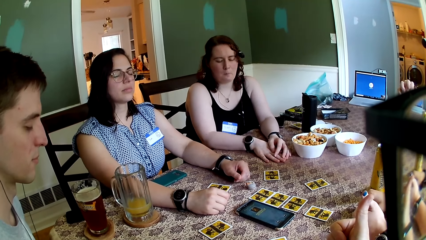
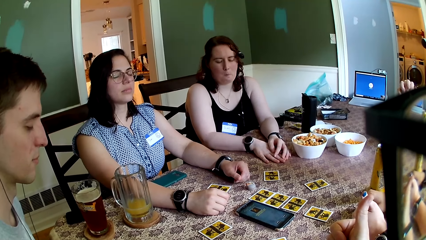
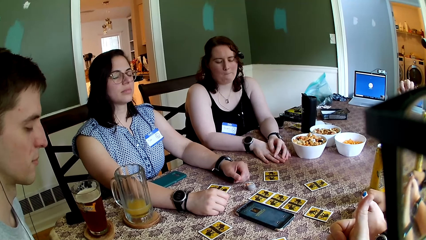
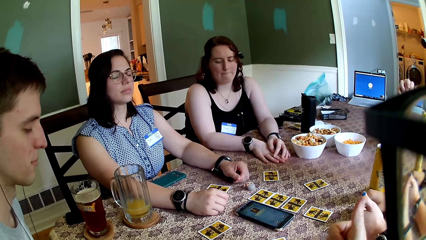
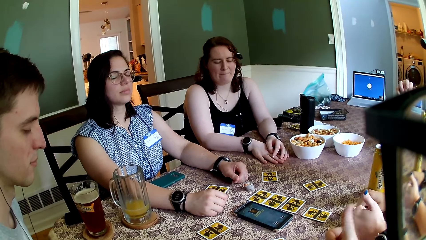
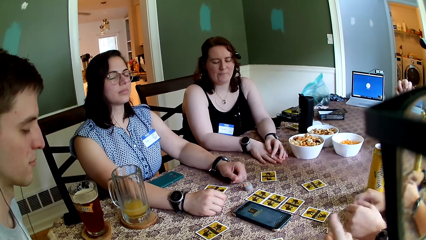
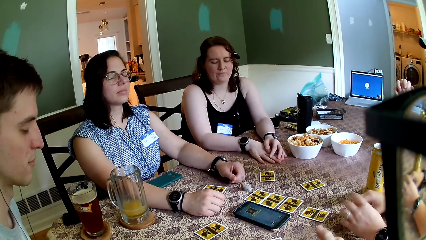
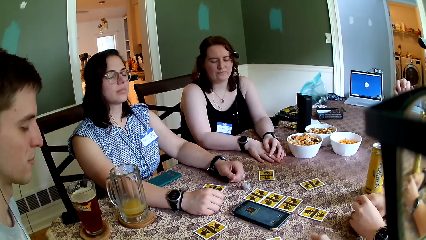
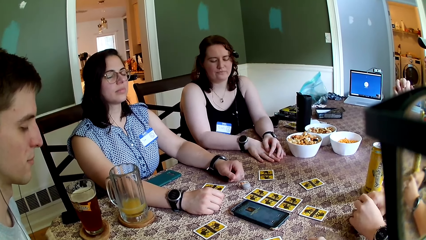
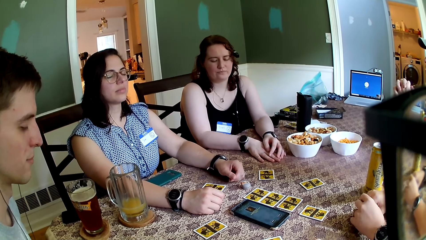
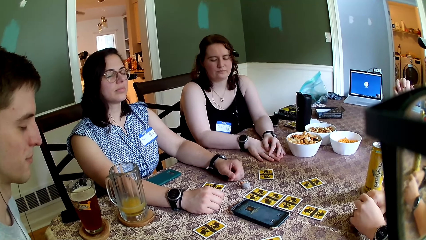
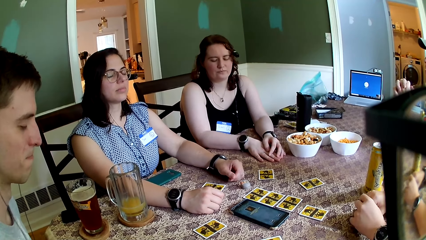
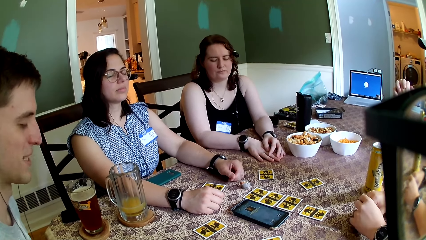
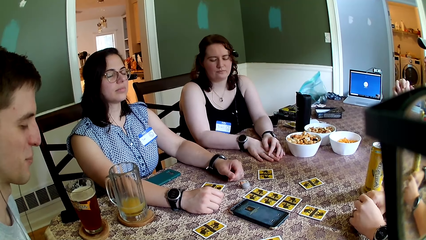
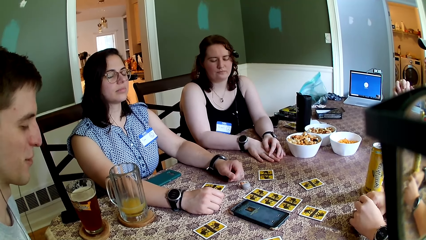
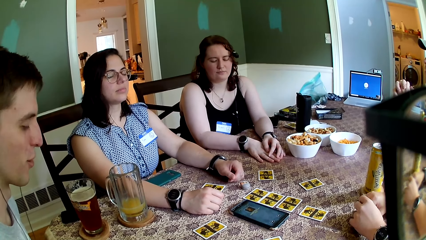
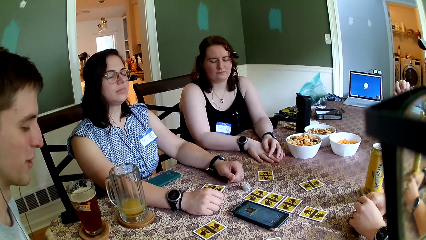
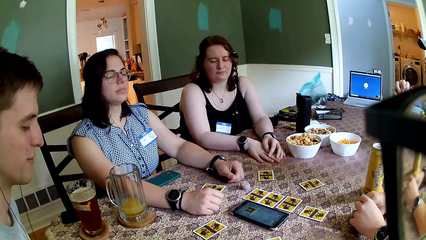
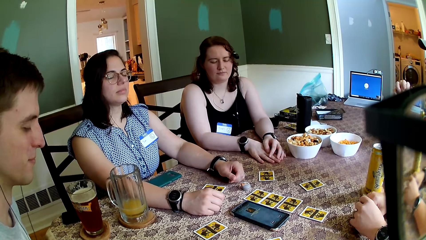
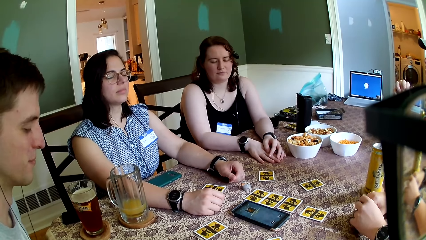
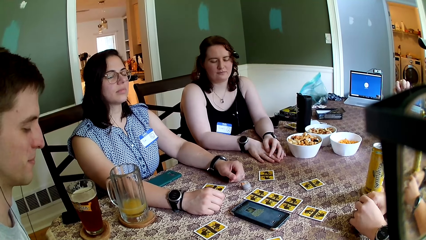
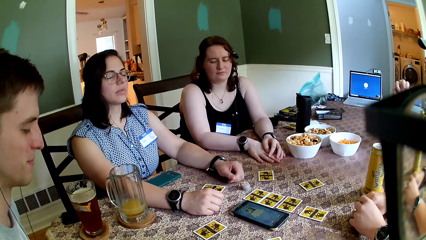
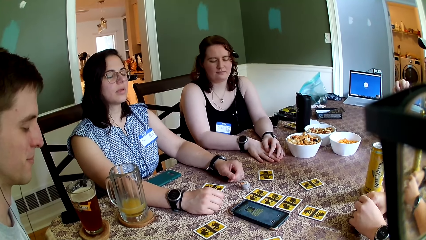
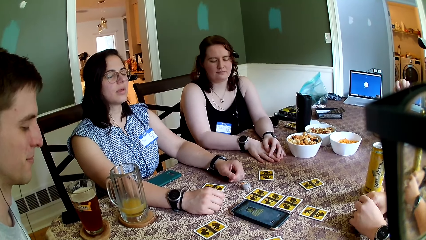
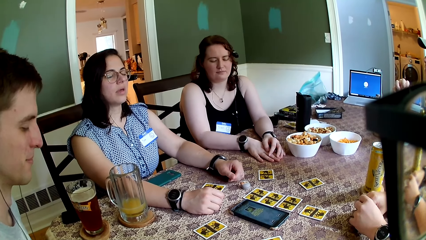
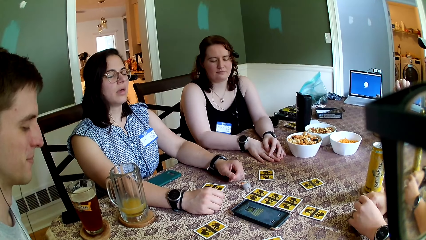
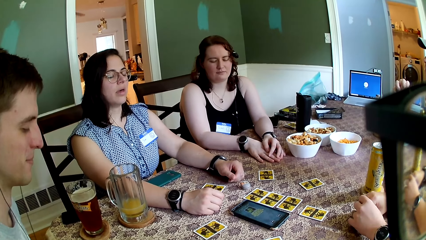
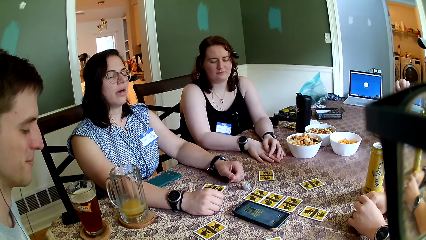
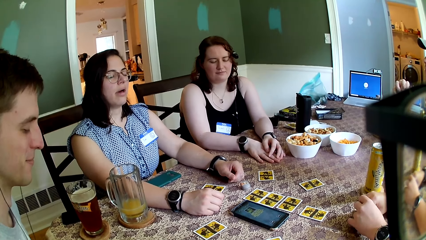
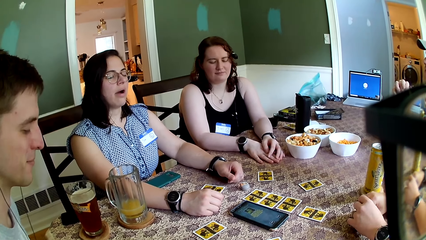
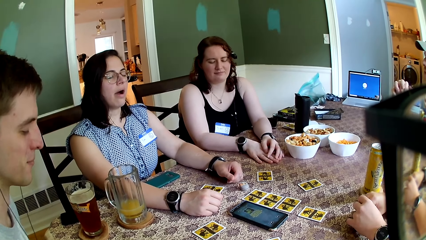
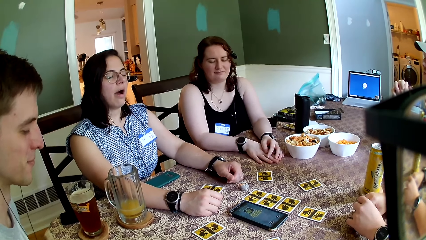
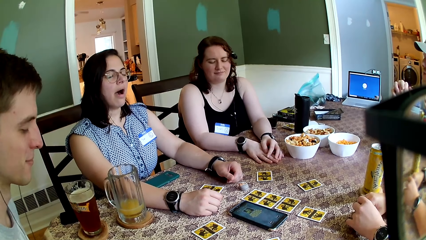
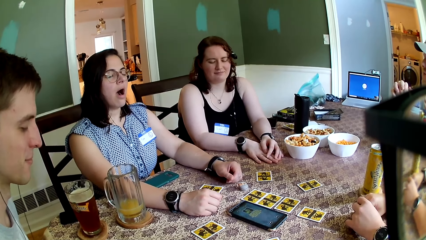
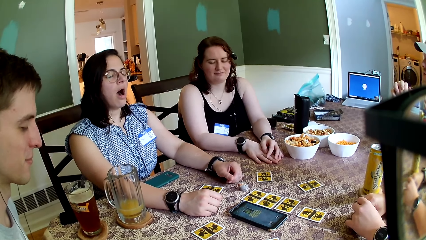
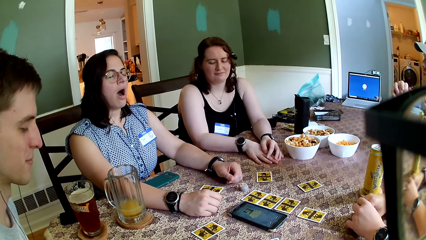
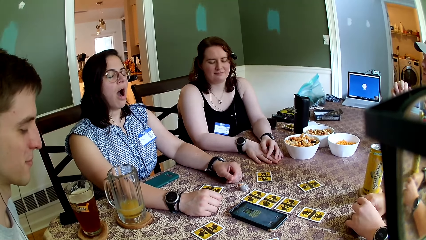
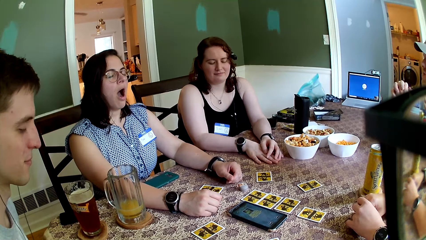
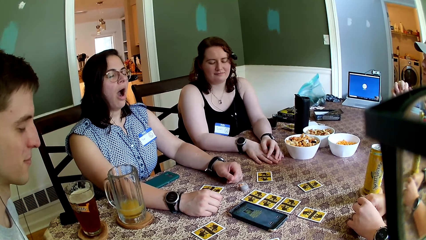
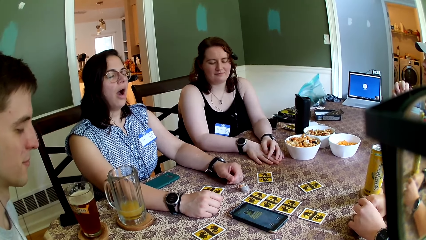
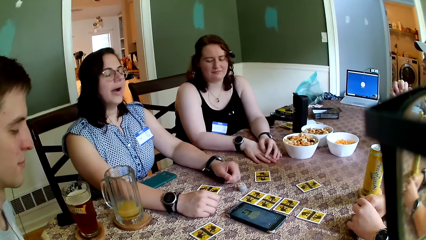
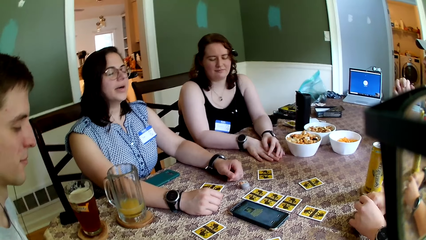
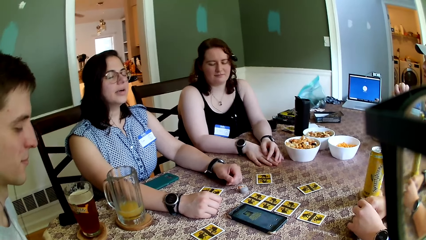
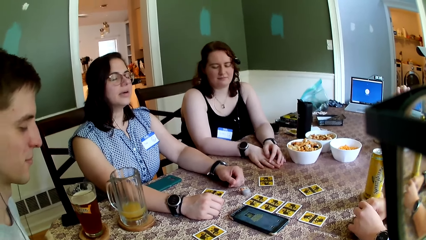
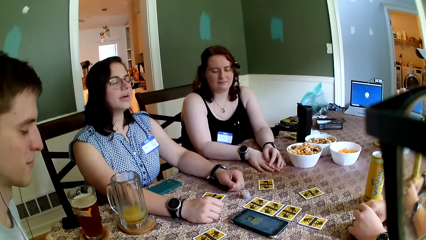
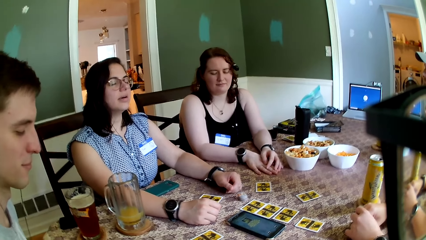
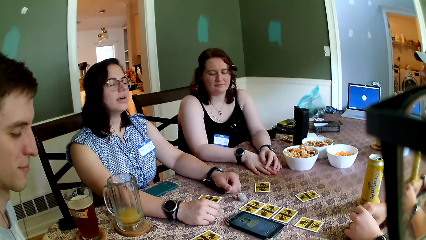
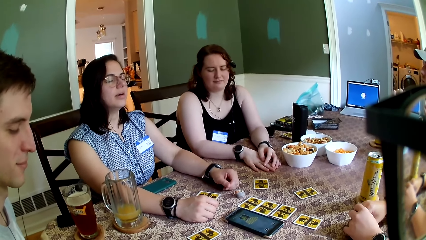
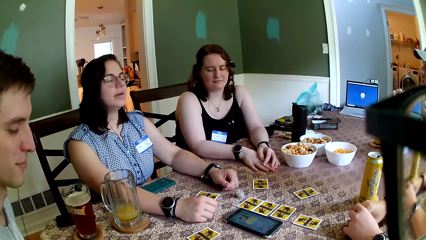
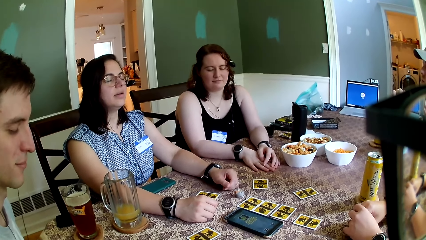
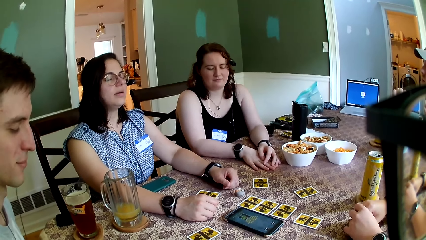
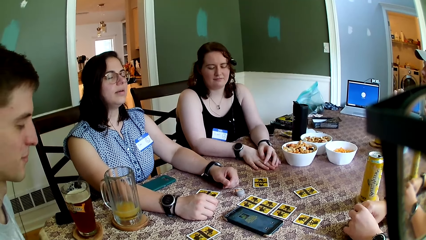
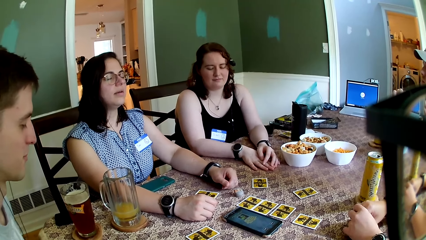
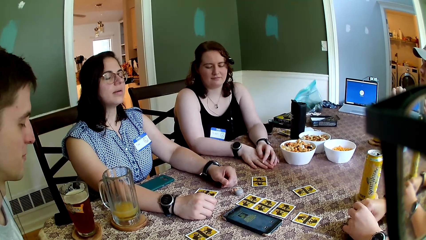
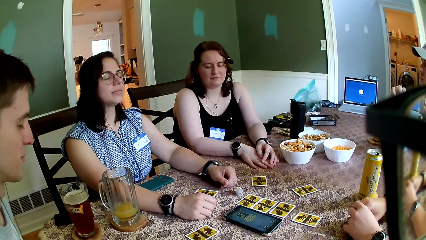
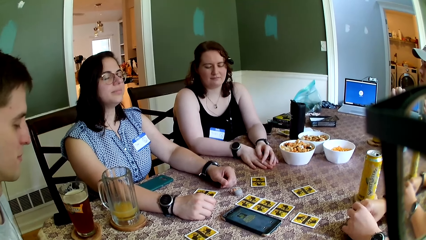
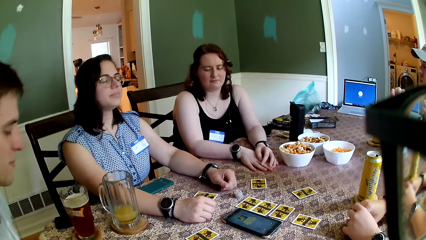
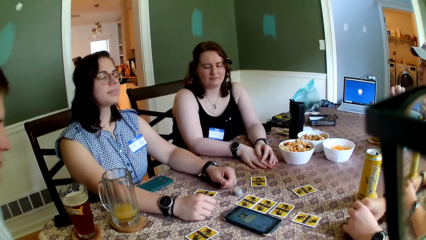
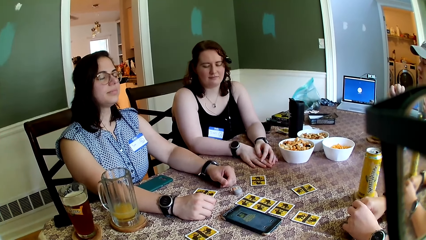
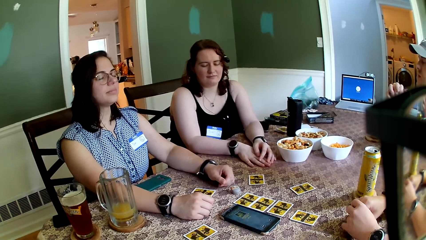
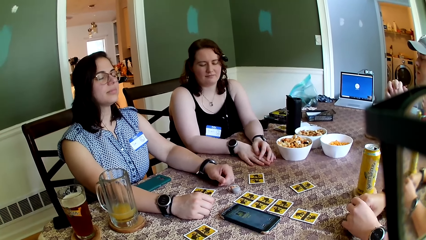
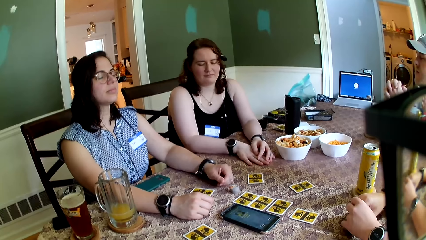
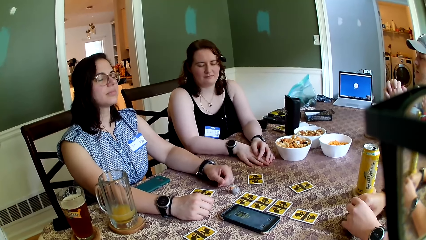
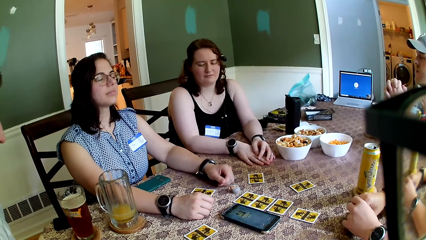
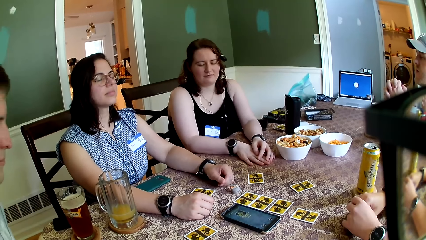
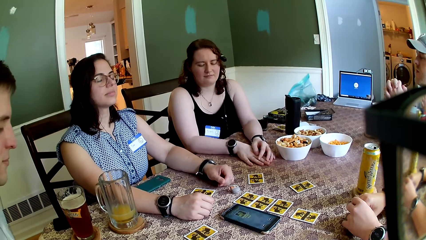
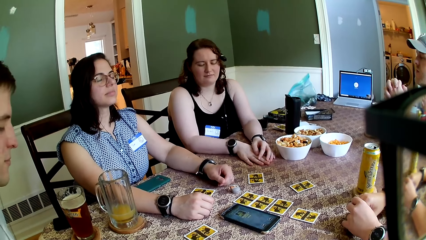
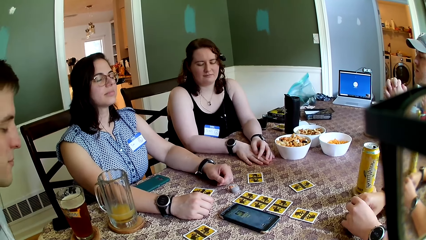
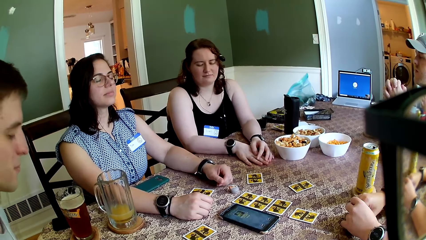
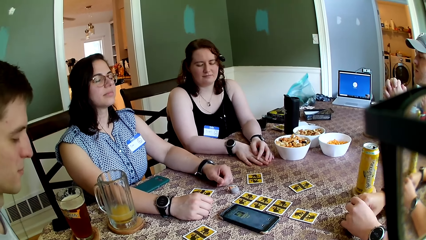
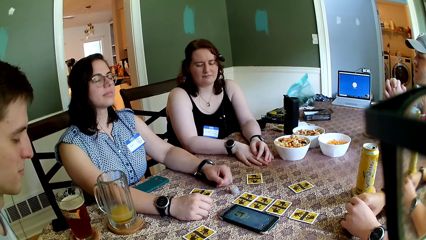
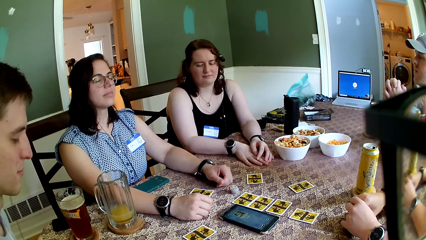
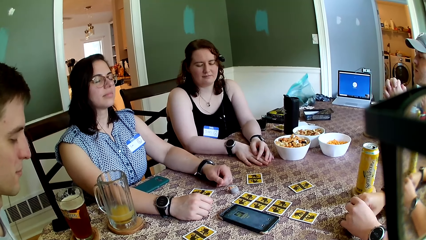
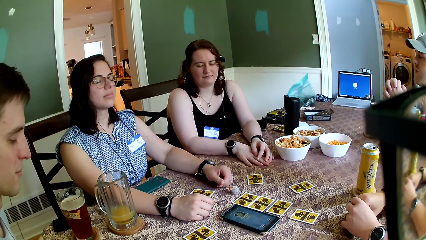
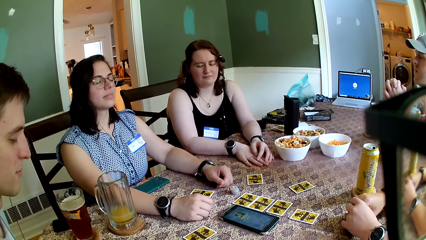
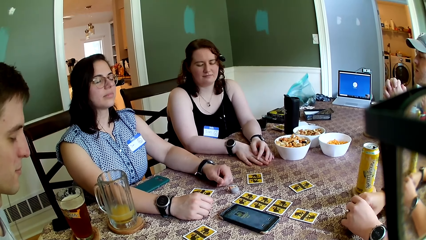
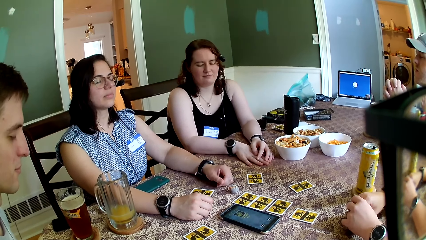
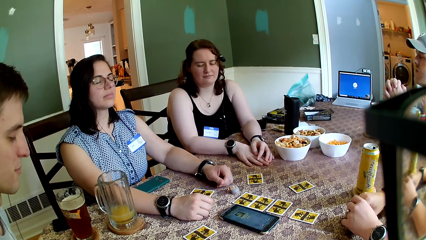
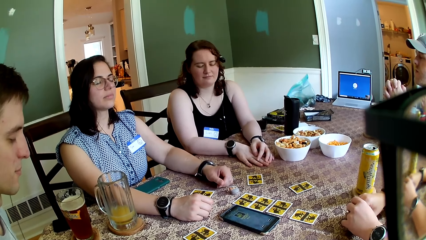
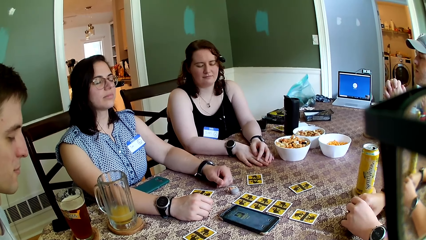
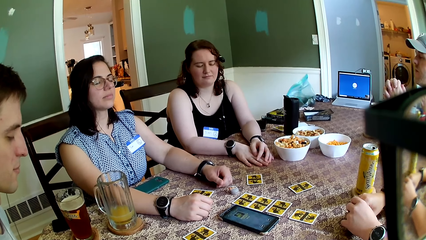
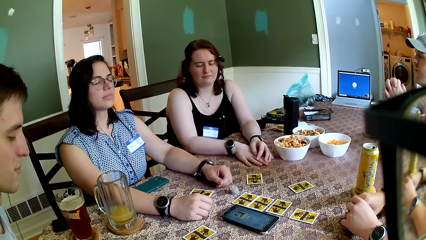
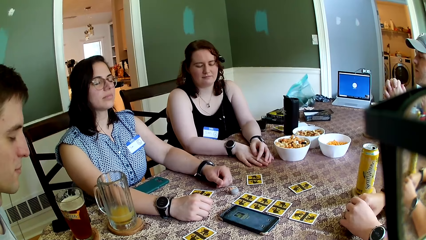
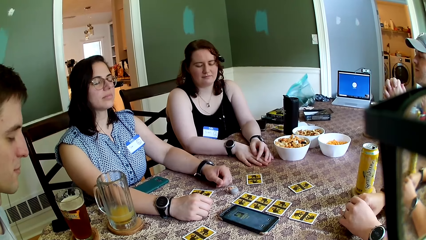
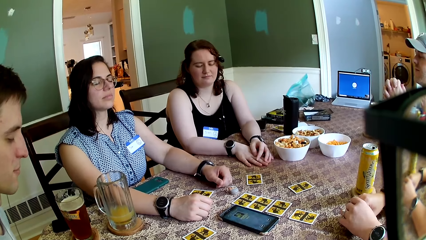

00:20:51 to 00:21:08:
The camera wearer looks around.
